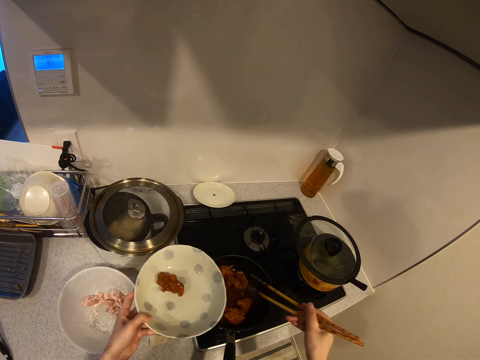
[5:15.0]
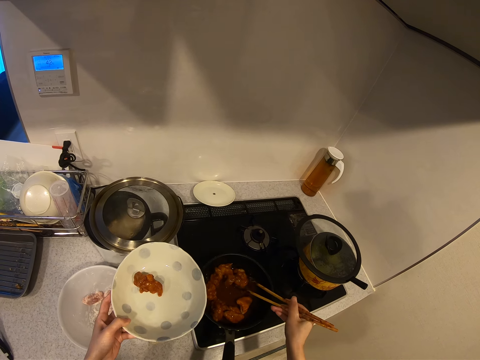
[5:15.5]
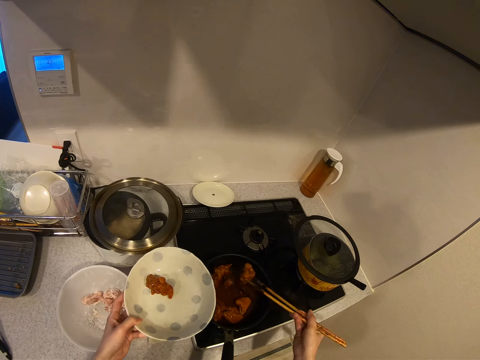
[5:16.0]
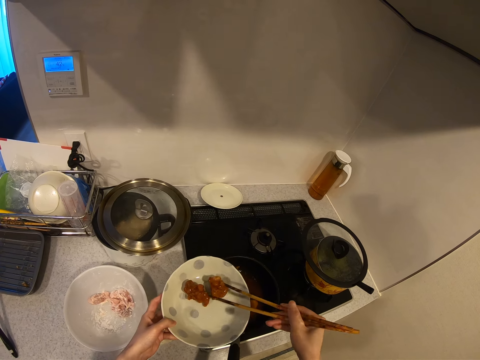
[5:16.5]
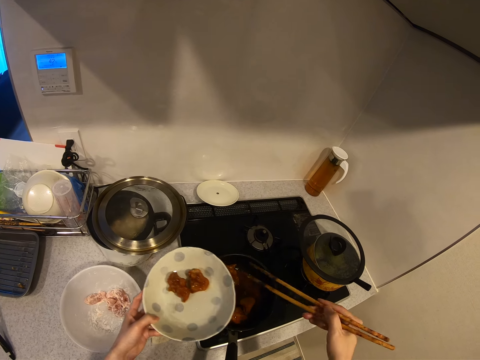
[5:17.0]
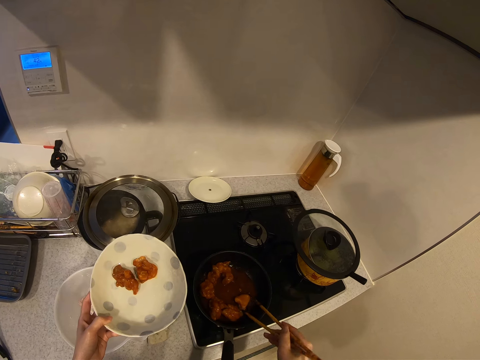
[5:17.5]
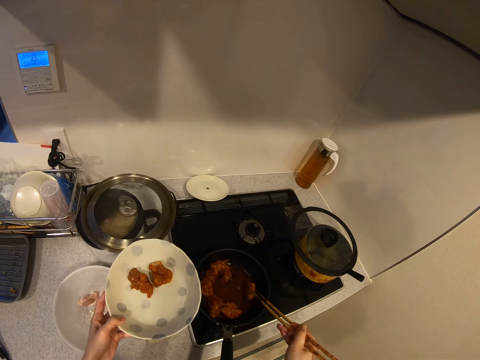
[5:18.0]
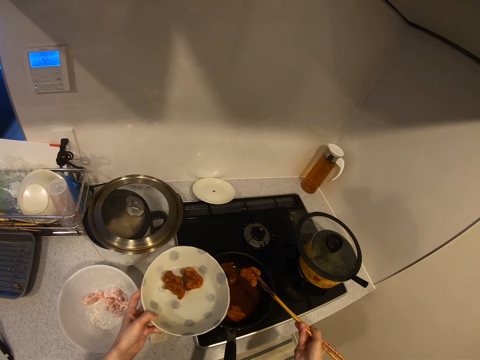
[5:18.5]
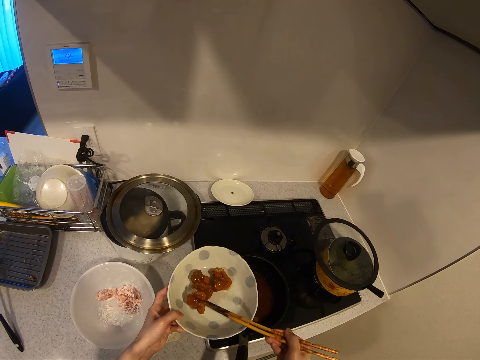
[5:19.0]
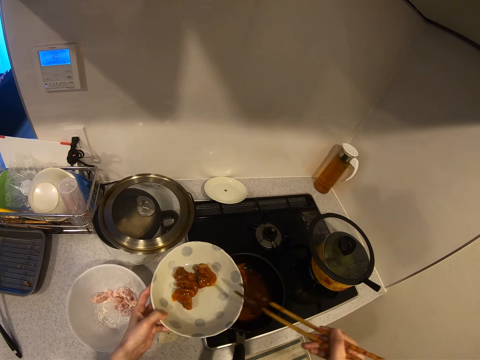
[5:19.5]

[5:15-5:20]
The camera wearer puts the meat inside the plate.

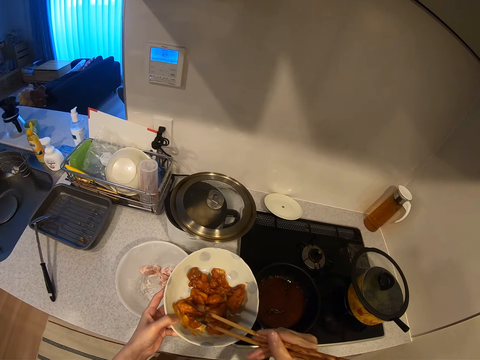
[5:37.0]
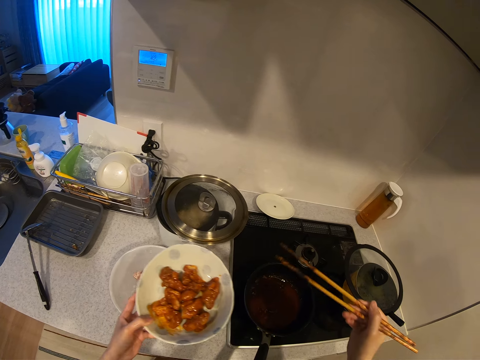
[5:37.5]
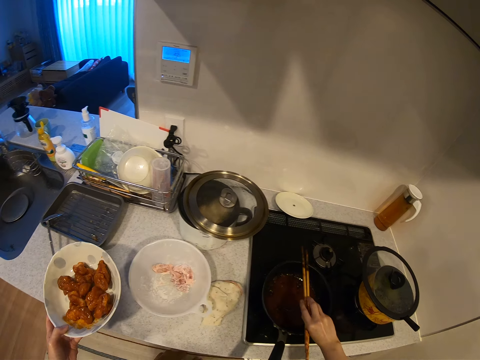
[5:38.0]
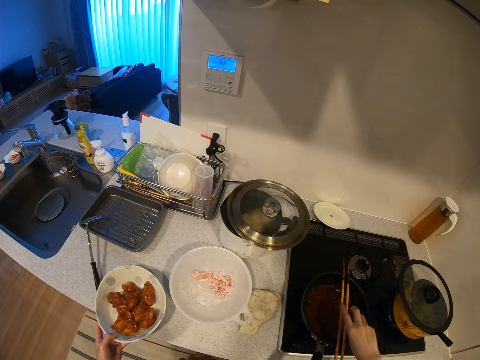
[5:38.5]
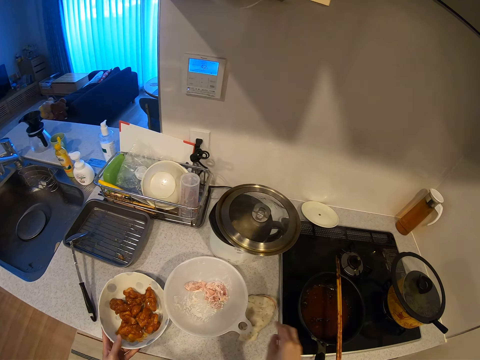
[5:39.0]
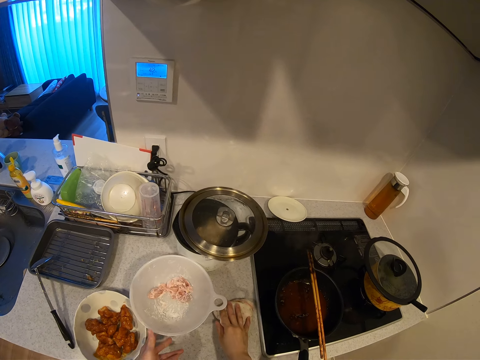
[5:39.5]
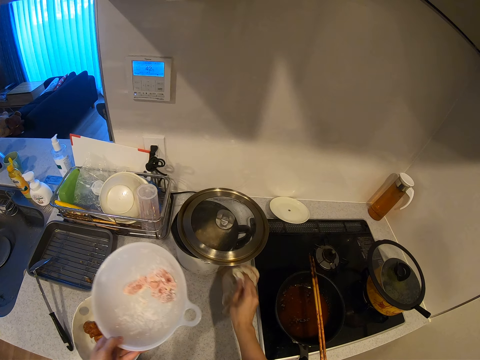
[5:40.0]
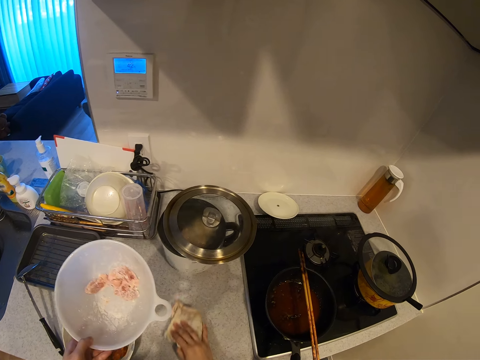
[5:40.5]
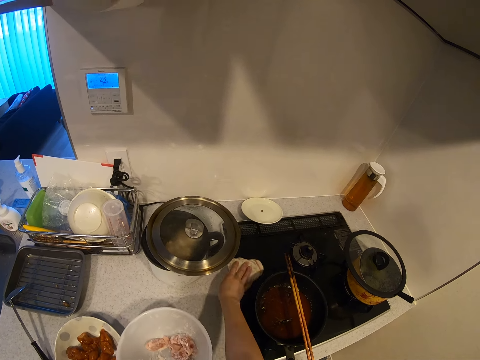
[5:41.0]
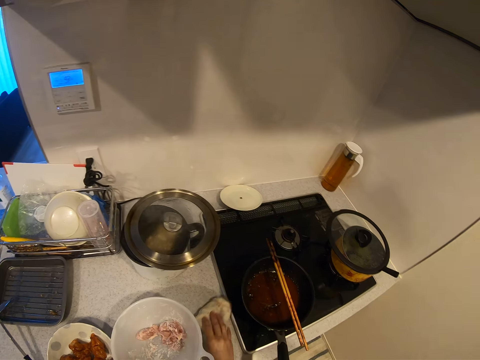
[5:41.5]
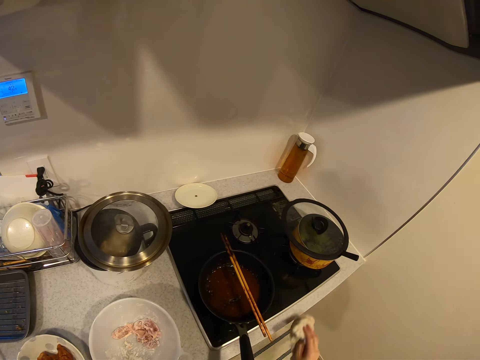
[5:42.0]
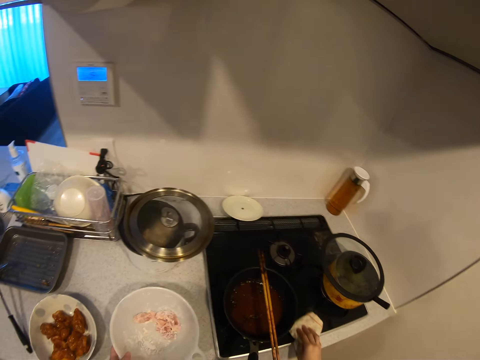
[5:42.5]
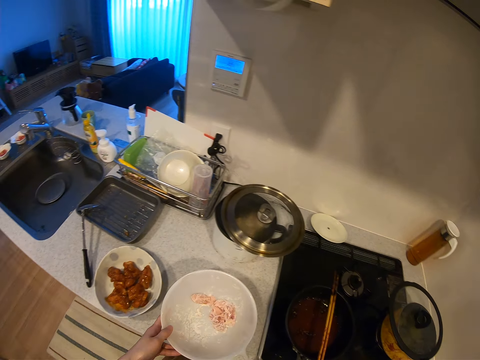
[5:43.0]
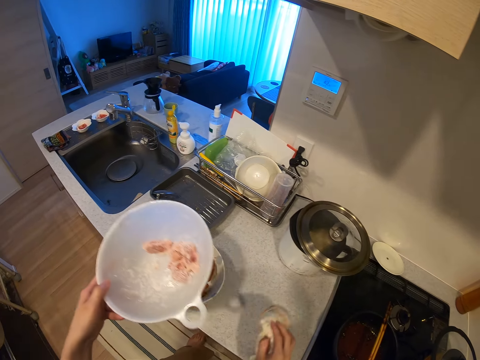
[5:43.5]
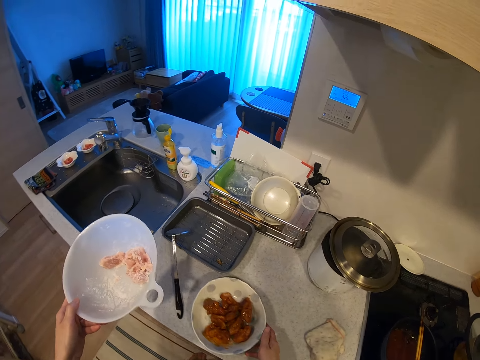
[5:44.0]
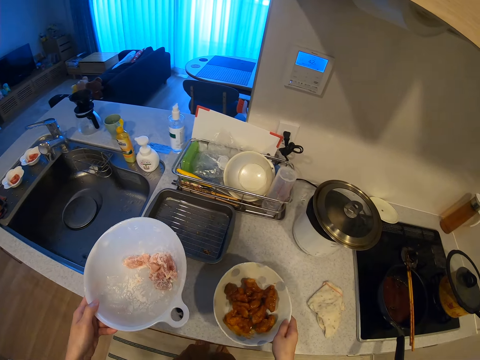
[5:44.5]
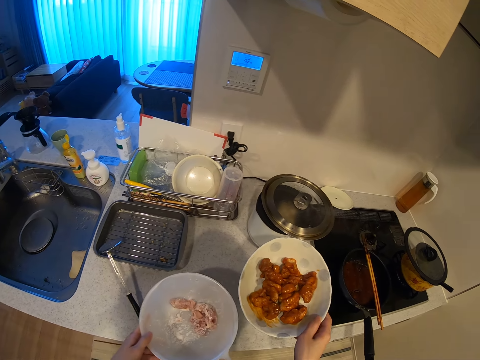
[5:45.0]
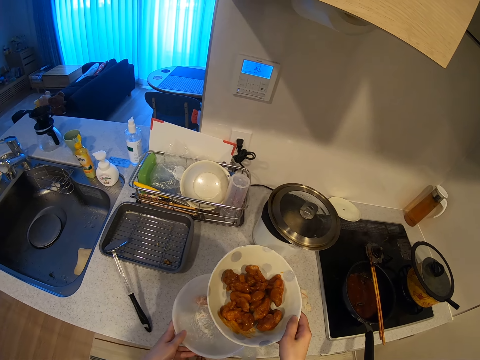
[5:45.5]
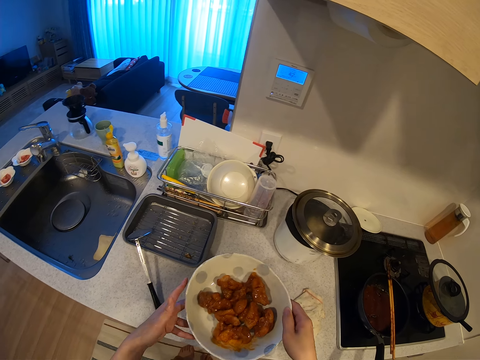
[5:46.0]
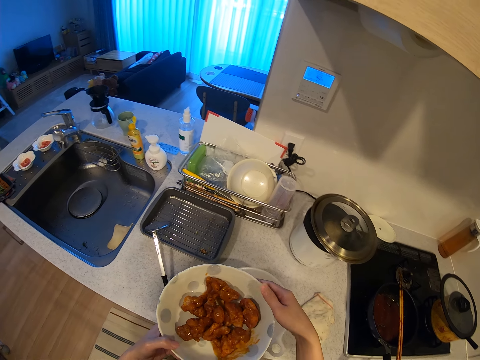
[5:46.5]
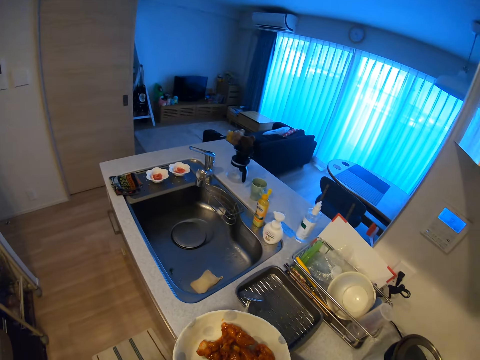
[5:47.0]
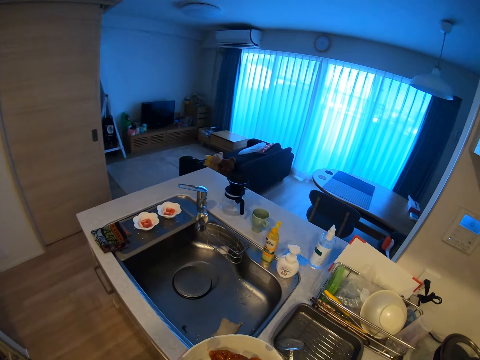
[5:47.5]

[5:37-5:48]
The camera wearer puts the chopsticks on the frying pan. They put the plate containing the meat on the cabinet top. They move the bowl. They clean the cabinet and the cooker. They wipe the sink. They put the wiping cloth on the sink. They put the bowl on the sink. They take the plate.

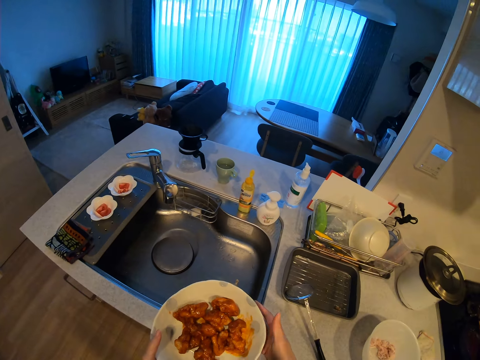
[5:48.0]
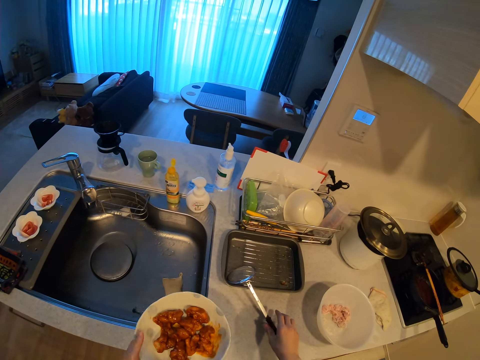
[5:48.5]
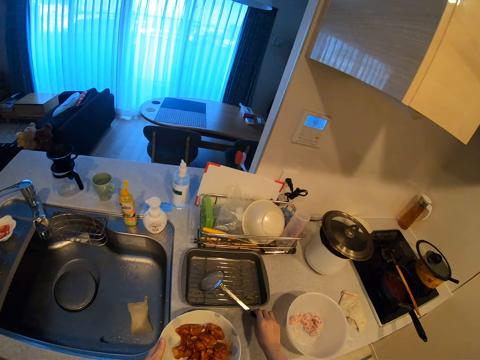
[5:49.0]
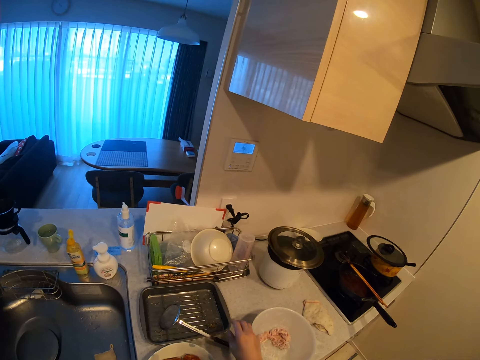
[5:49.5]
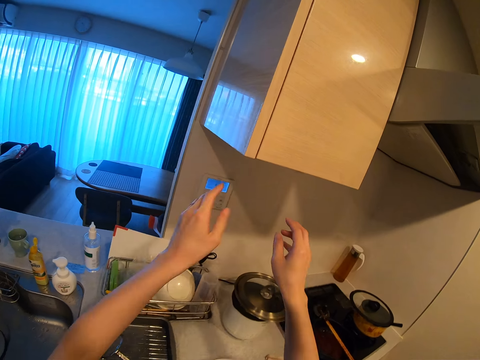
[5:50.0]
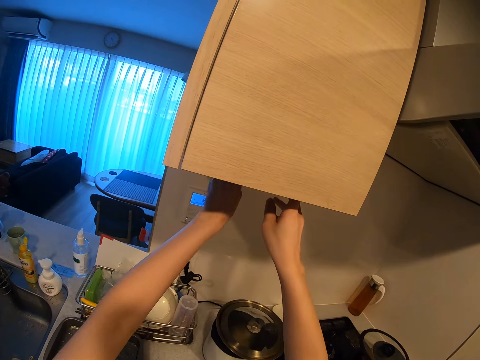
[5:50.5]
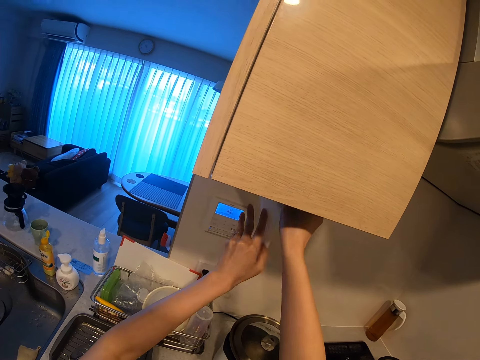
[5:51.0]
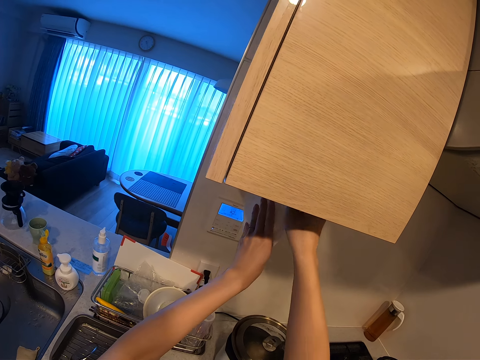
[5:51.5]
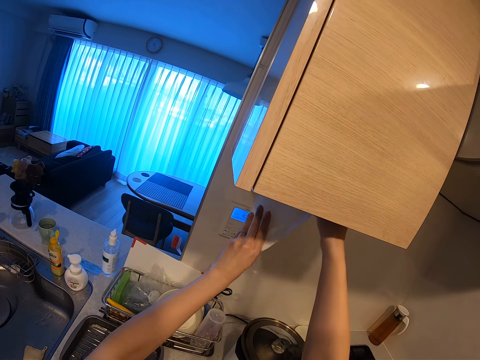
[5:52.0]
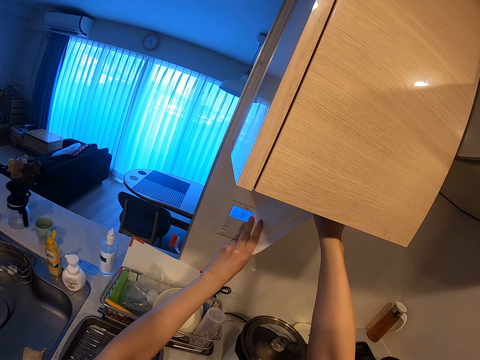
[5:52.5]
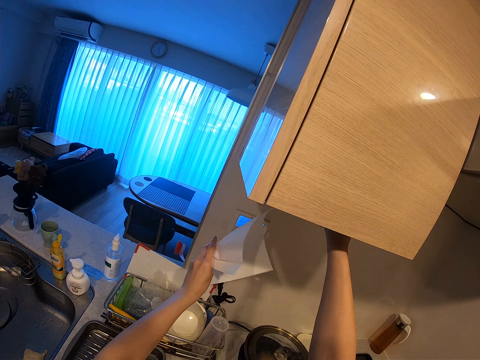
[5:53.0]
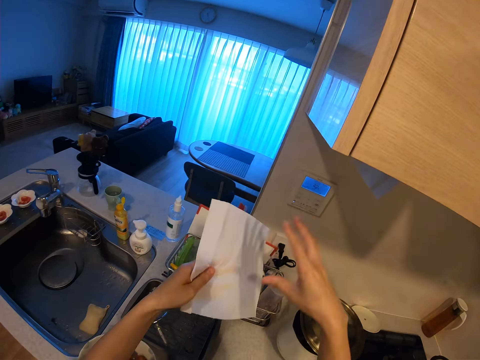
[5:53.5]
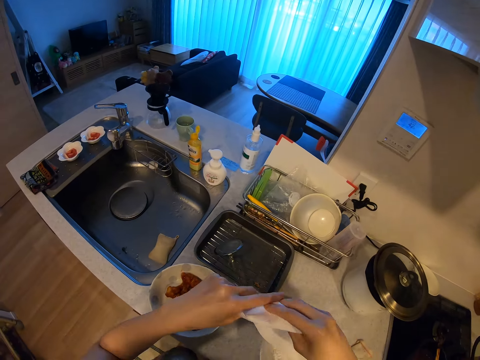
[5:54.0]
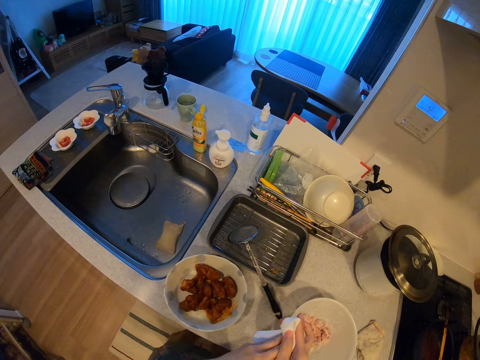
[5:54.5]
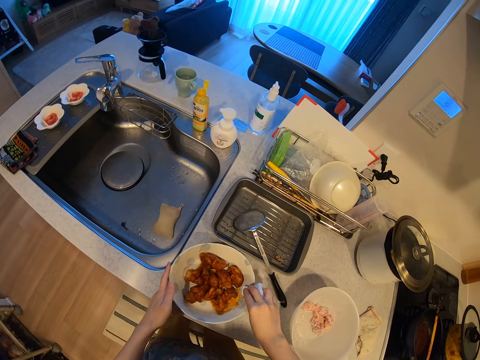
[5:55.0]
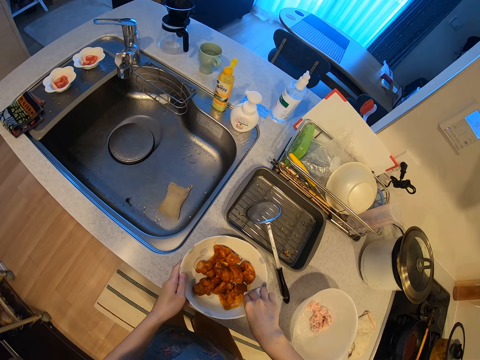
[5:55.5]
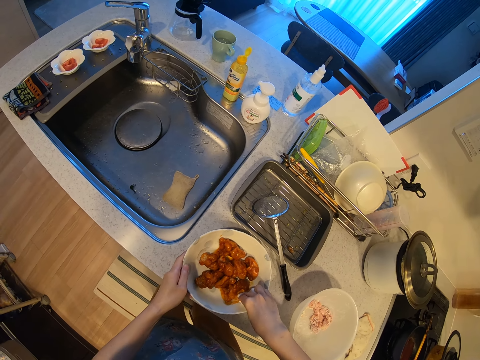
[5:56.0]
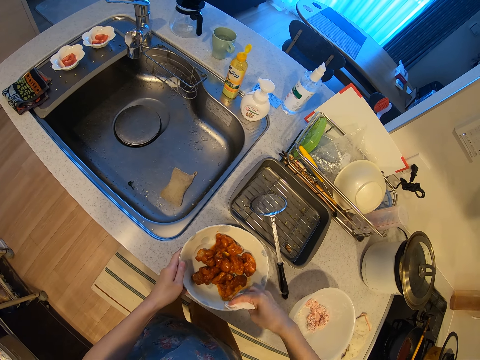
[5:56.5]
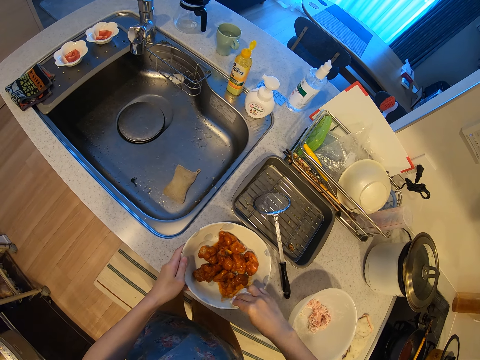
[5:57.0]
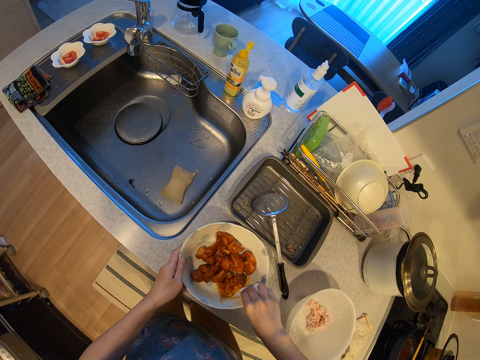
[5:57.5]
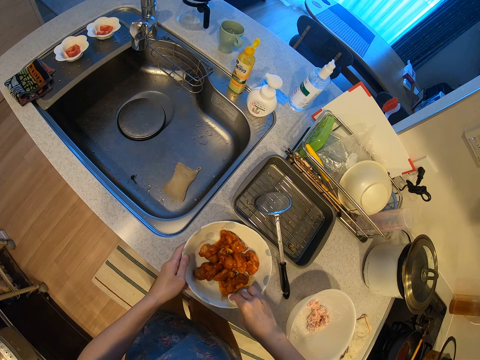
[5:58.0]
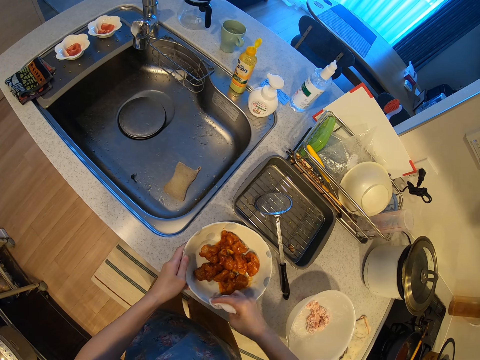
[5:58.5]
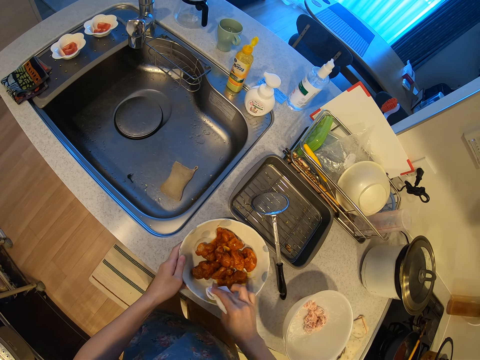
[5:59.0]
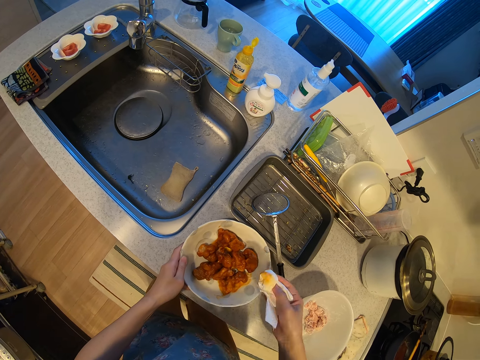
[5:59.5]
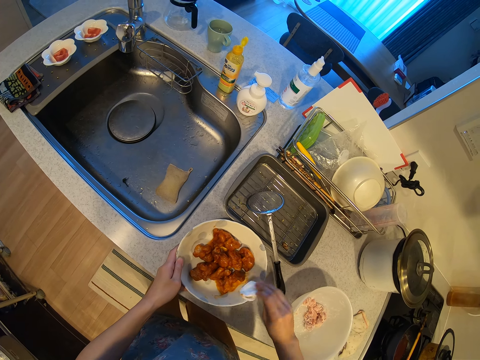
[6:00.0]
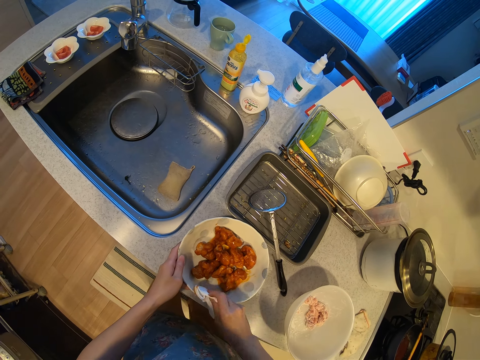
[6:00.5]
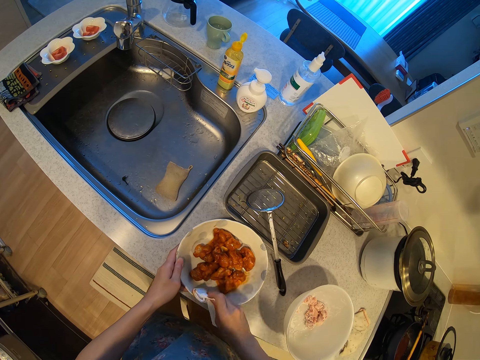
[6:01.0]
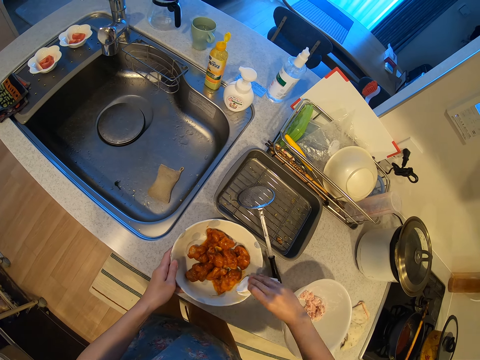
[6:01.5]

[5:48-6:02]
The camera wearer puts the plate containing the meat closer to the sink. They move the spoon. They pull out tissue paper below the upper cabinet. They fold the tissue paper. They clean the tip of the plate with the tissue paper.
